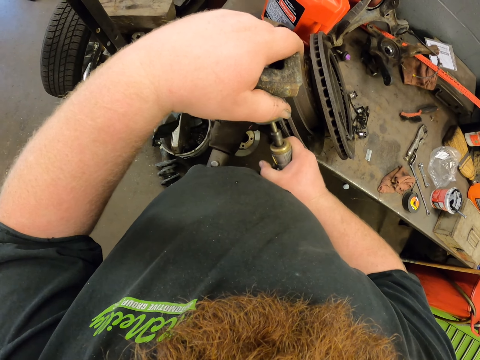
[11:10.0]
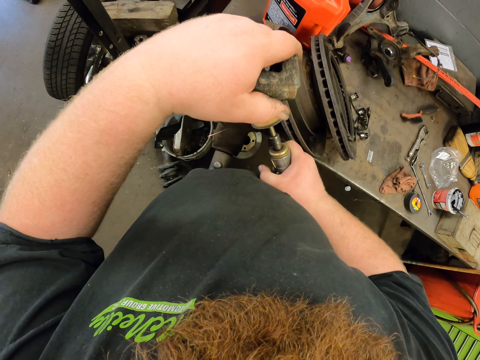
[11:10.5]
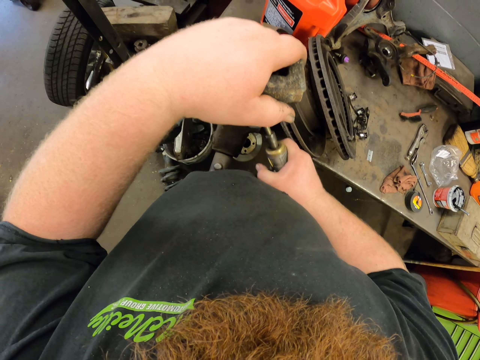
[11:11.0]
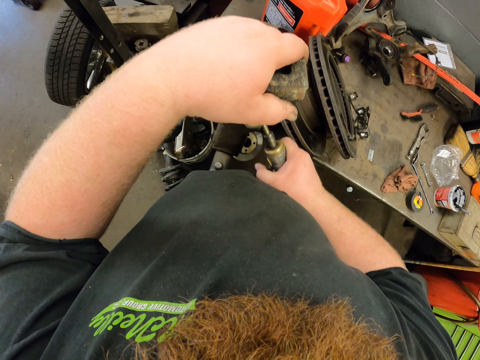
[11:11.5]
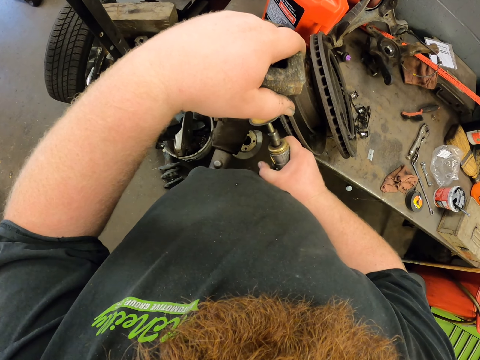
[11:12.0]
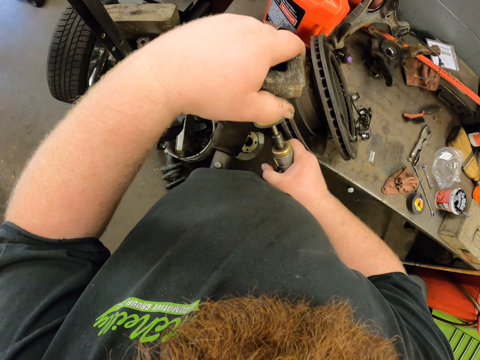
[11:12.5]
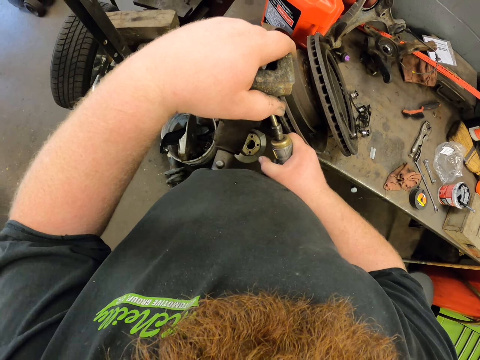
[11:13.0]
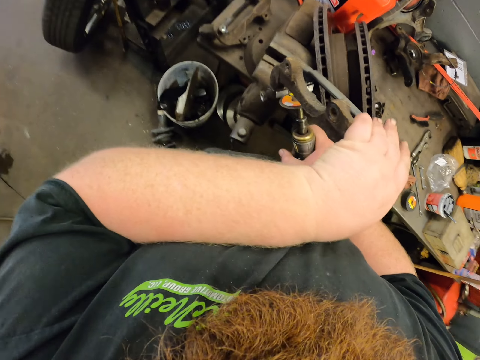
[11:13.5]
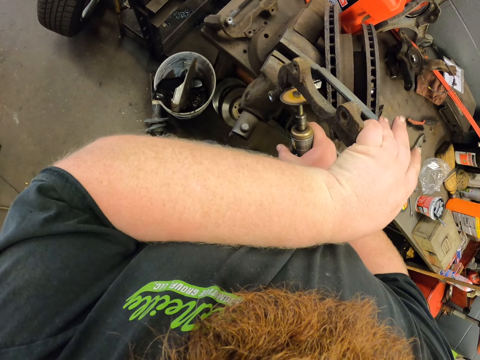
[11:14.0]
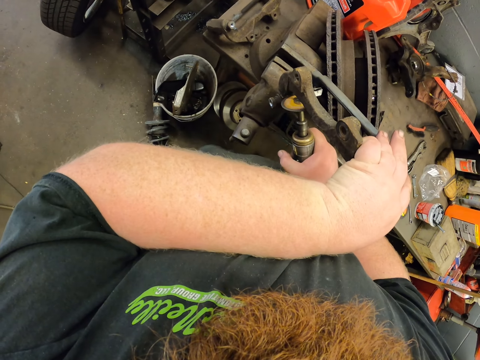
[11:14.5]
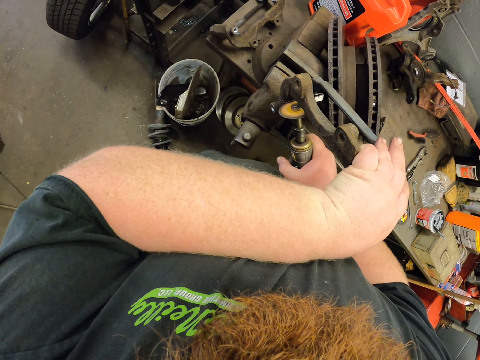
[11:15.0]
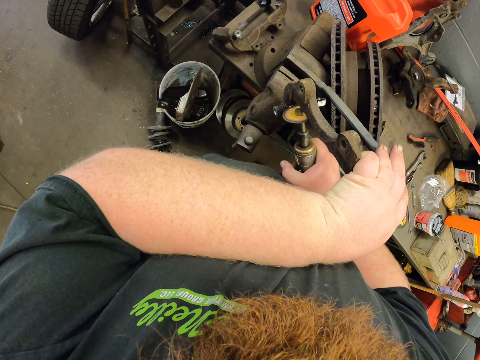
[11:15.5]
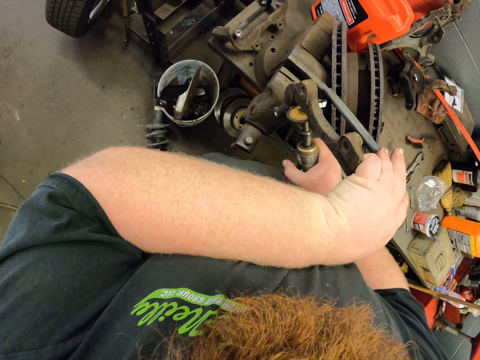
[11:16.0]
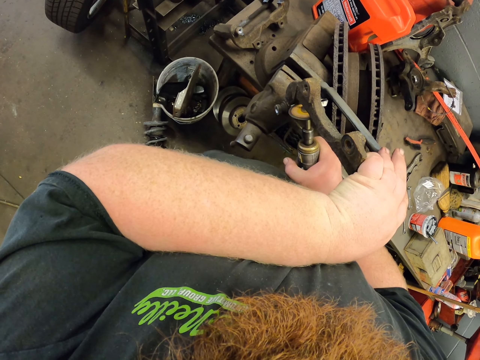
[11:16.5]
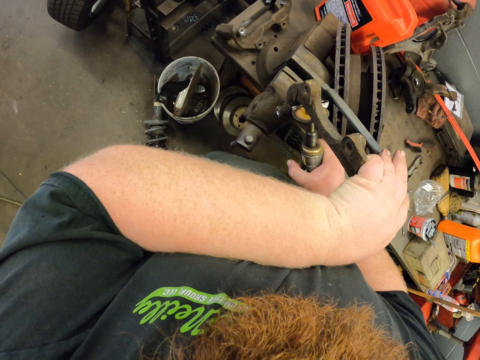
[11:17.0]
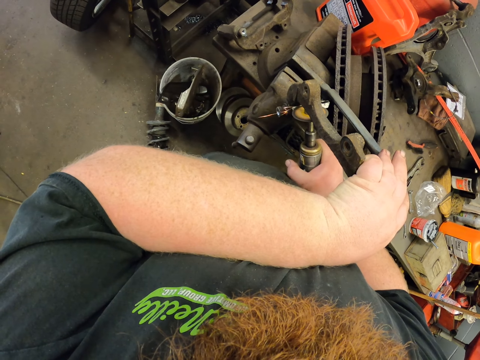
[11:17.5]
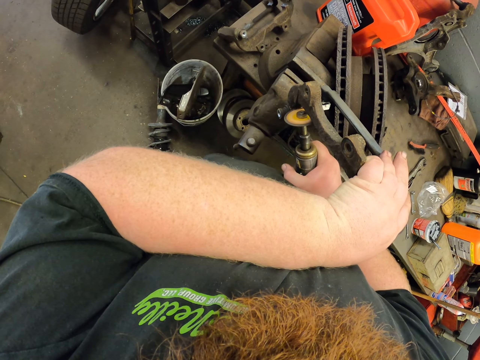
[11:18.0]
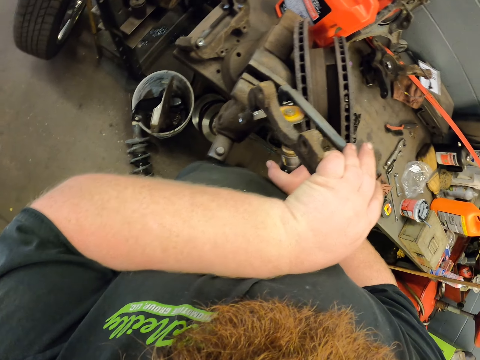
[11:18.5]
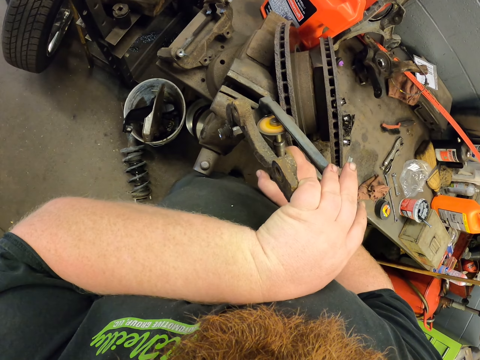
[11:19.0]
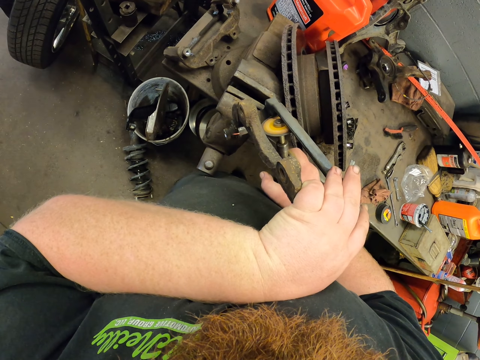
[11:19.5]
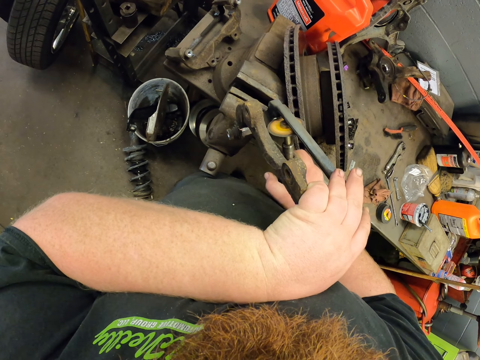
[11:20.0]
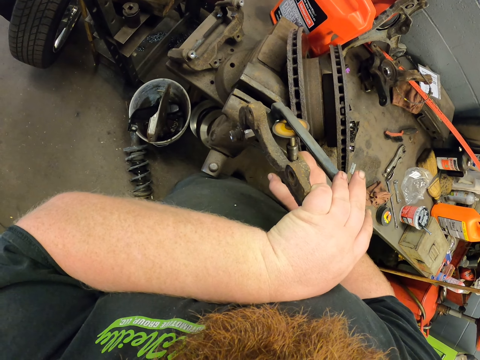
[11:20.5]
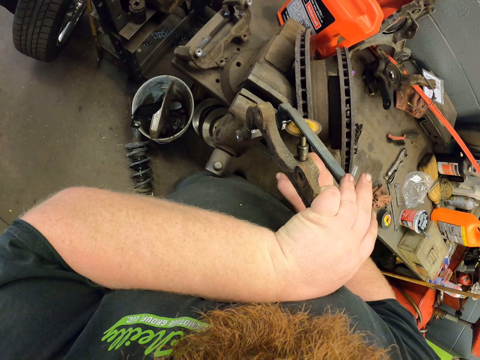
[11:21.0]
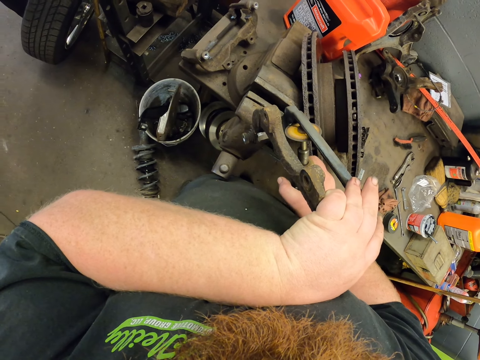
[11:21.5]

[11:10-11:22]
The camera wearer changes the position of the metal. They weld the metal bar.

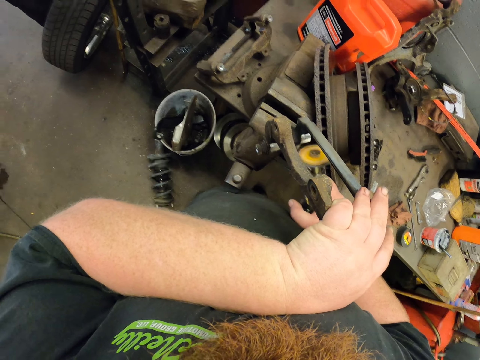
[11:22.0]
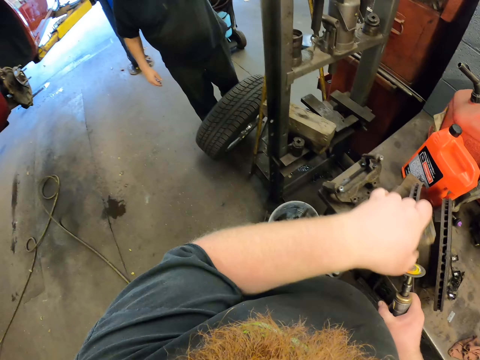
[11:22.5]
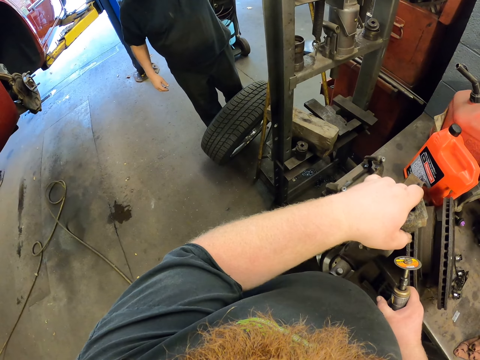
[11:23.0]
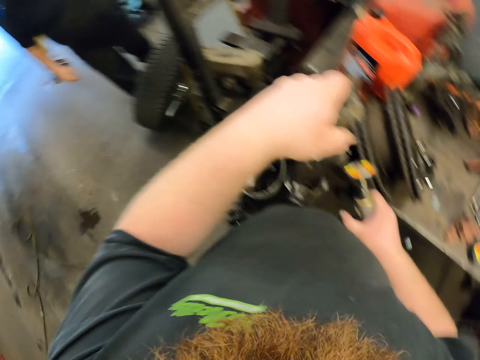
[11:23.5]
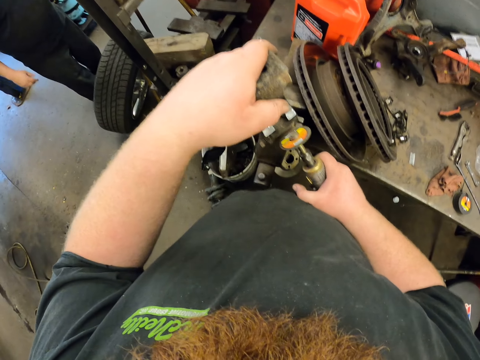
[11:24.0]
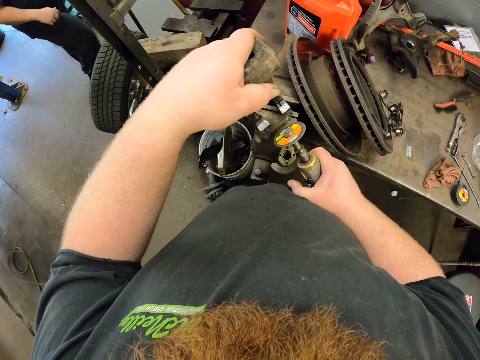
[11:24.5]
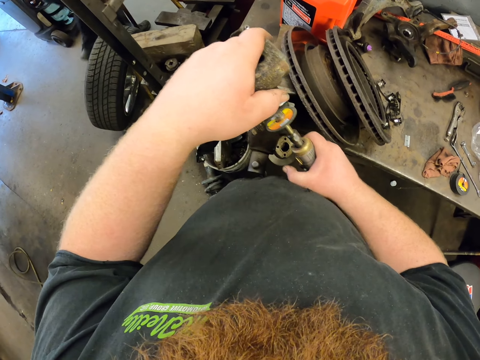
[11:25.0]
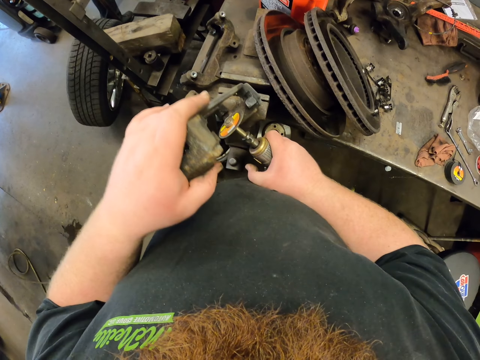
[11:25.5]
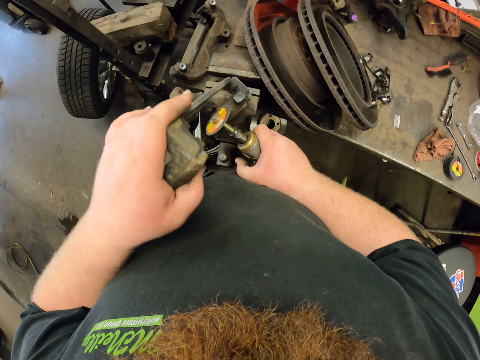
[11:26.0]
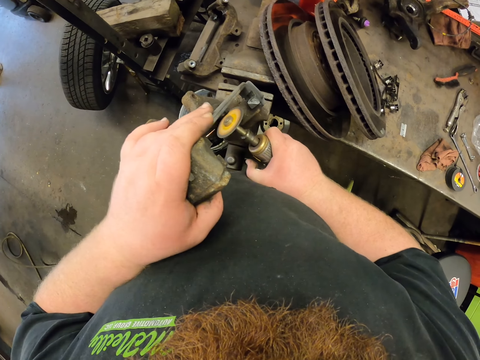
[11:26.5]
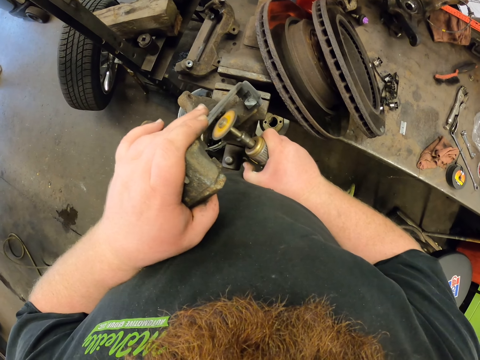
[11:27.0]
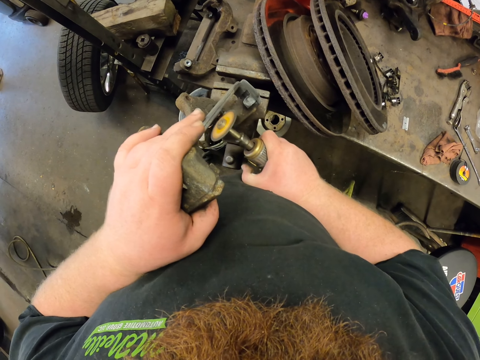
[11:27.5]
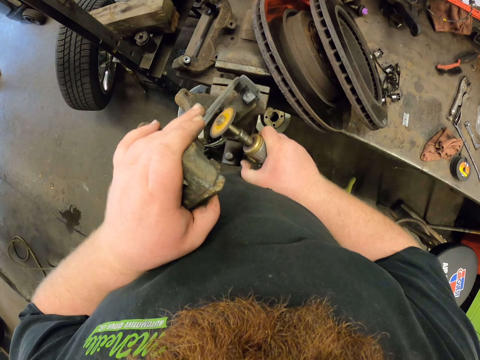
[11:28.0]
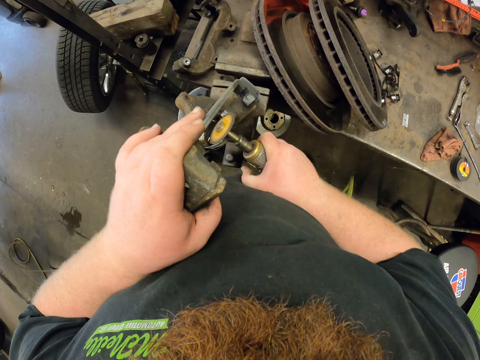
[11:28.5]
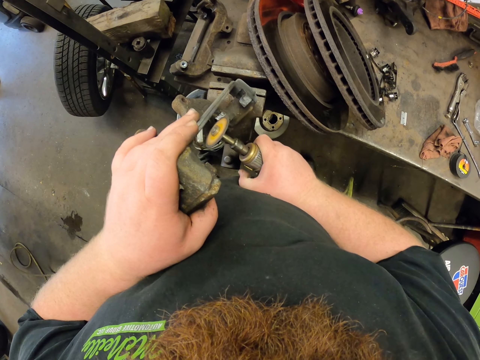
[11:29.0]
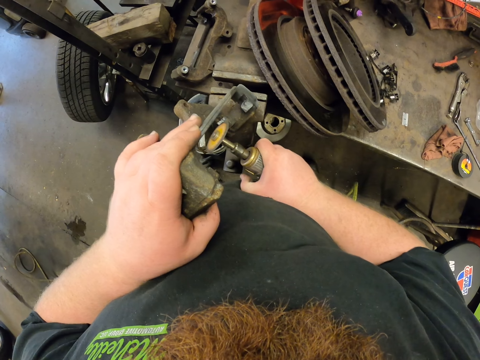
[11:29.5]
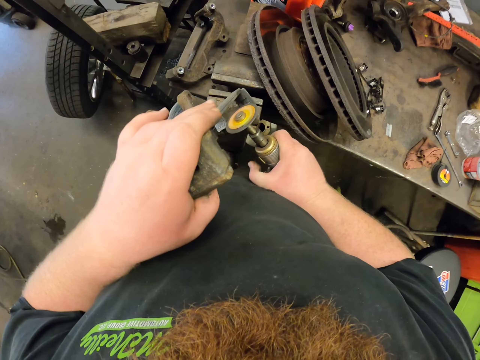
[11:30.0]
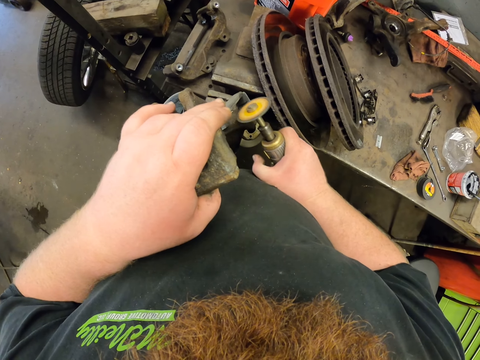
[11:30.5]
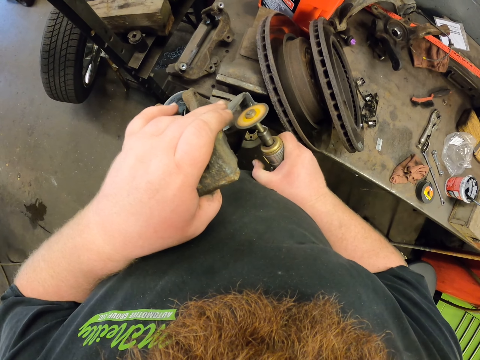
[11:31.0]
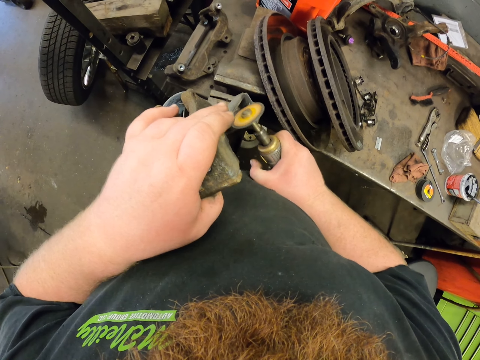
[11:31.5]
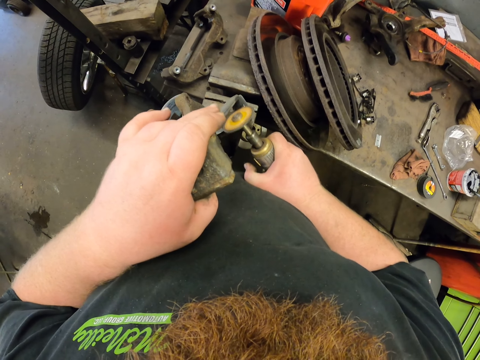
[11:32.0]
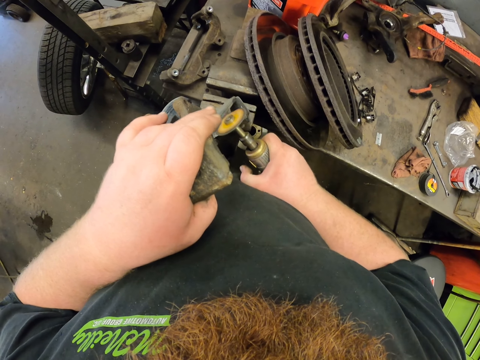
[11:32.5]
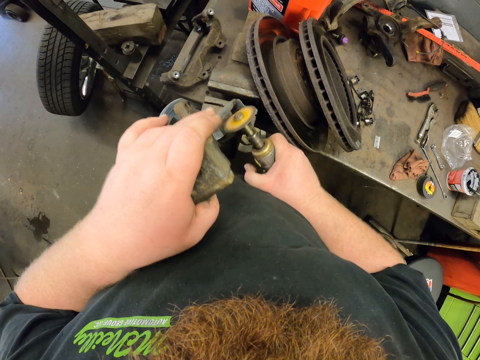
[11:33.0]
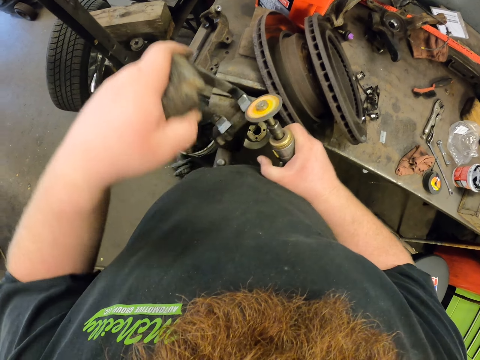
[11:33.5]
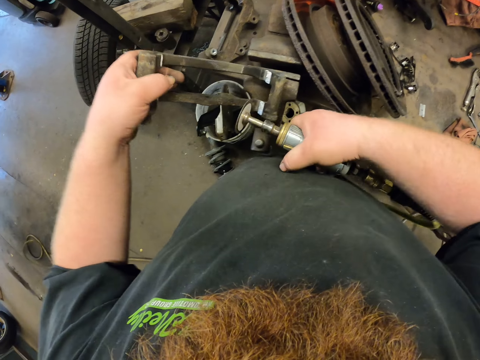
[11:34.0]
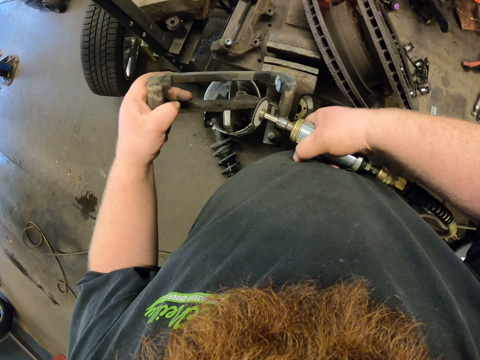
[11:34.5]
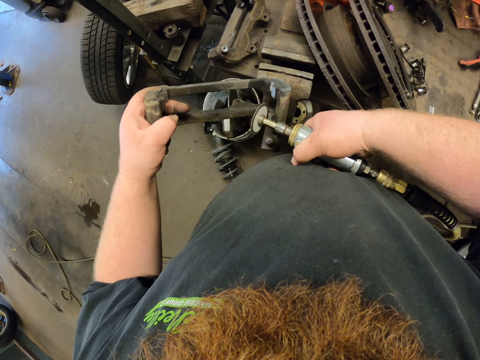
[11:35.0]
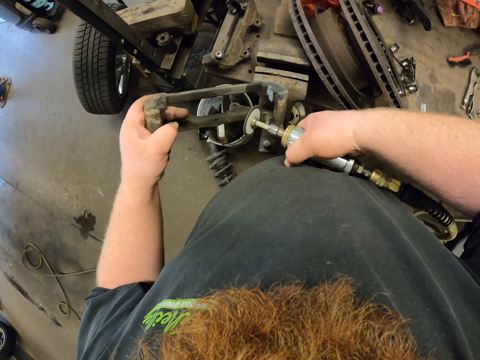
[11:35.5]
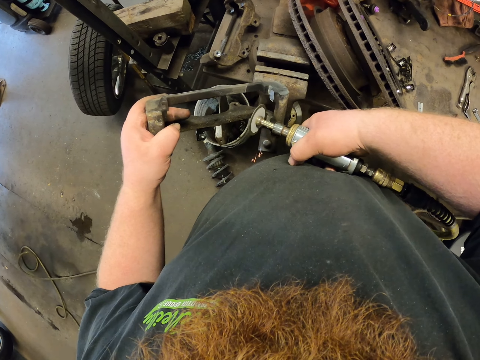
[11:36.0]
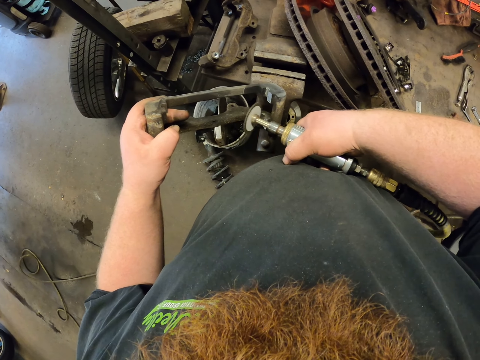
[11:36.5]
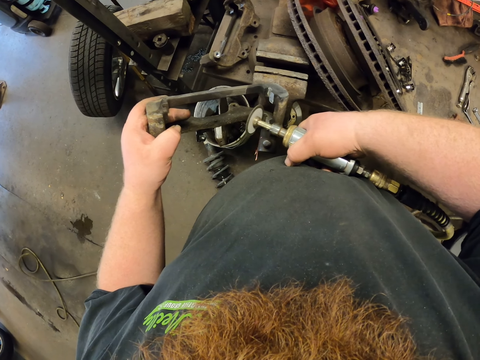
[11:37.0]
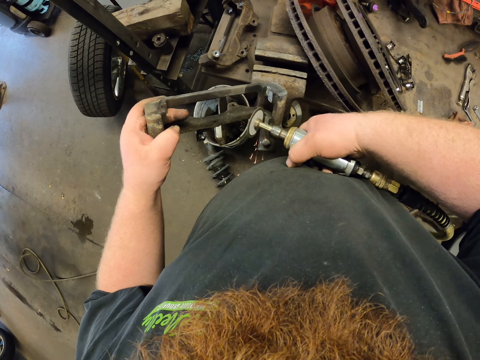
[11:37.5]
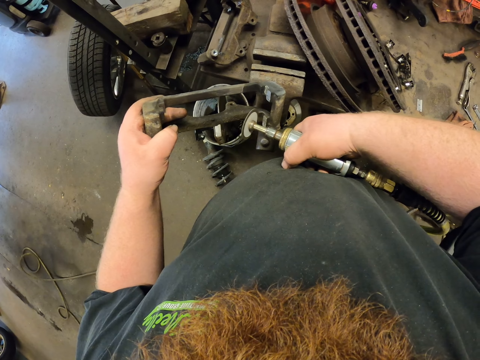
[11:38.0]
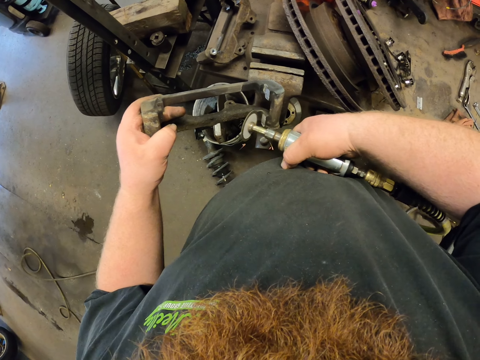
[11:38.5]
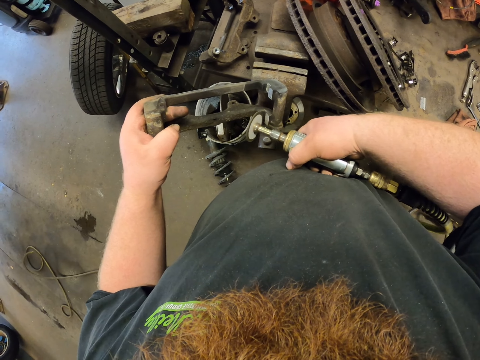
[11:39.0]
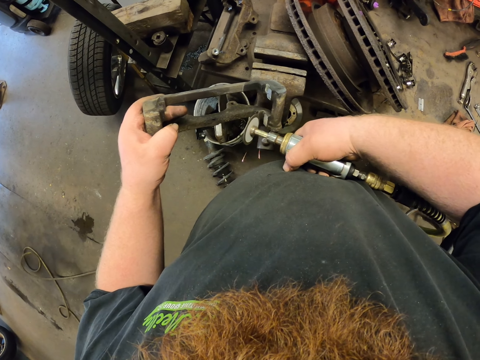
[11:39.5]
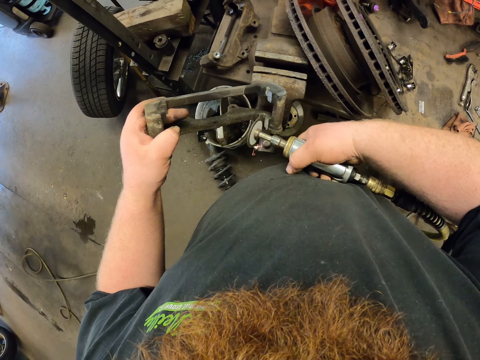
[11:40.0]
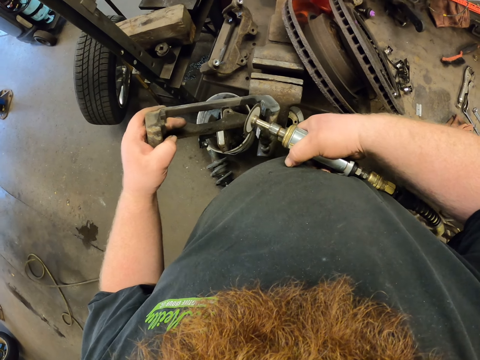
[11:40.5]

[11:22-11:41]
A person stands beside the tire. The person walks away. The camera wearer welds the metal bar. They change the position of the metal bar. They weld the metal bar.
